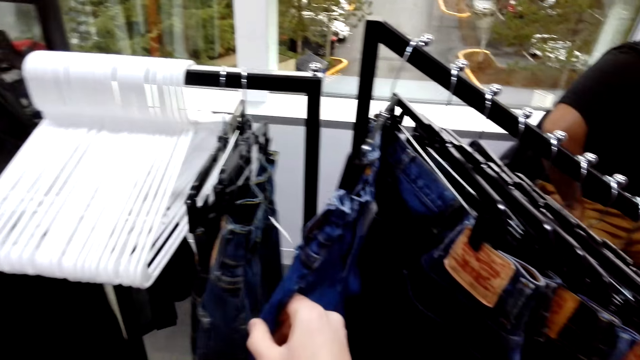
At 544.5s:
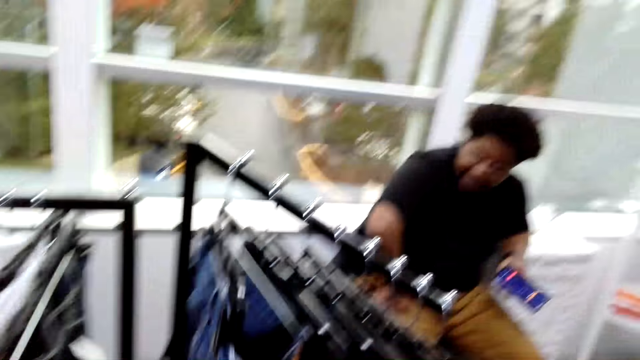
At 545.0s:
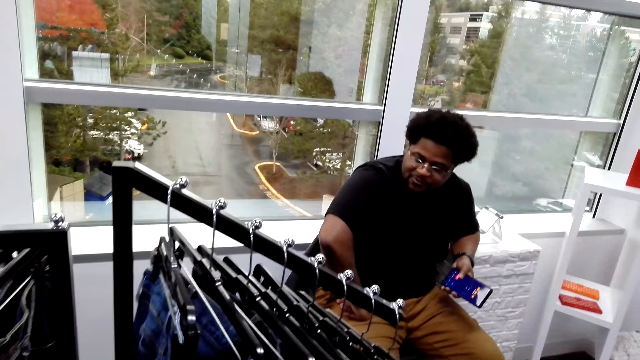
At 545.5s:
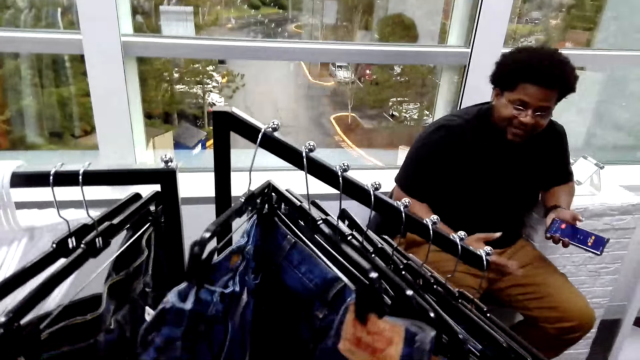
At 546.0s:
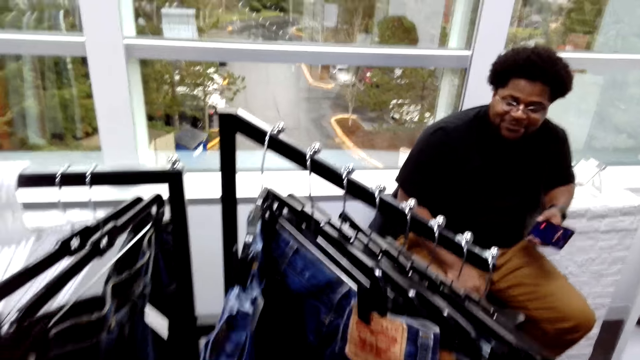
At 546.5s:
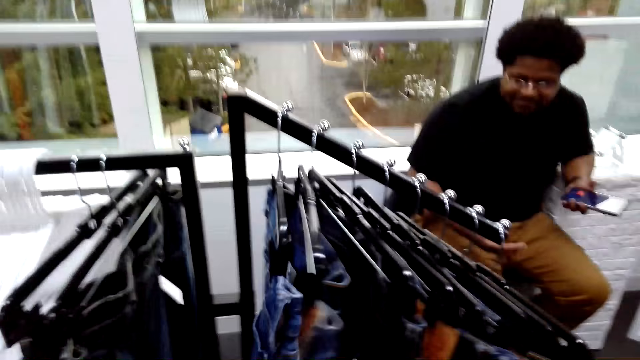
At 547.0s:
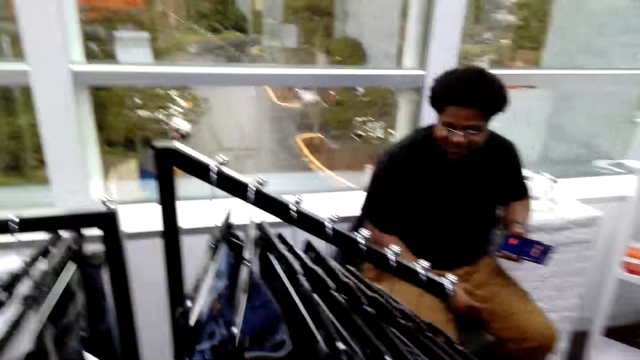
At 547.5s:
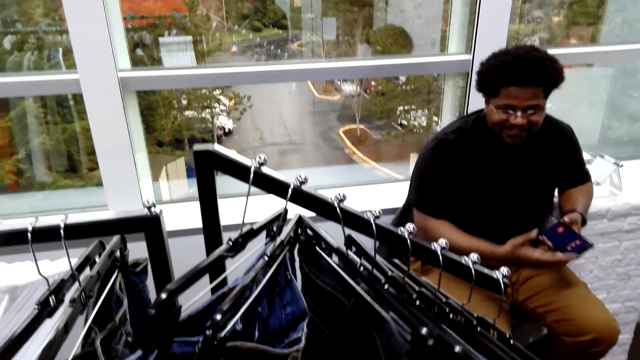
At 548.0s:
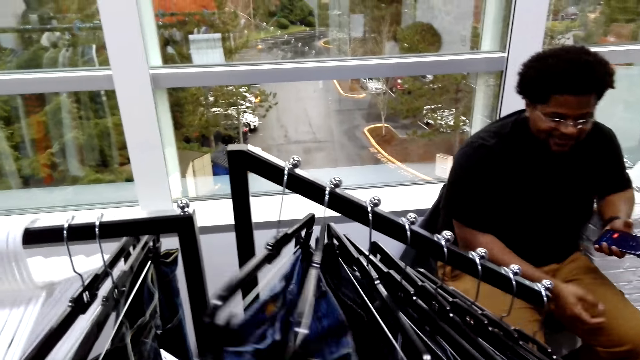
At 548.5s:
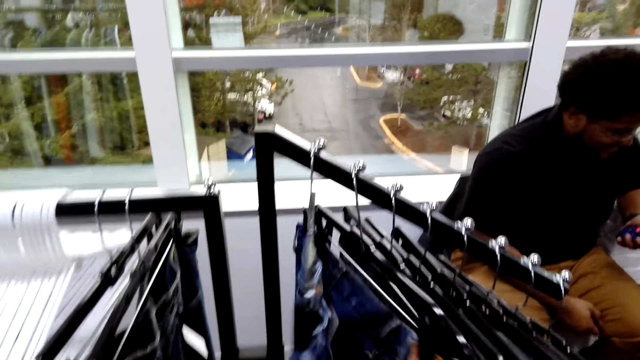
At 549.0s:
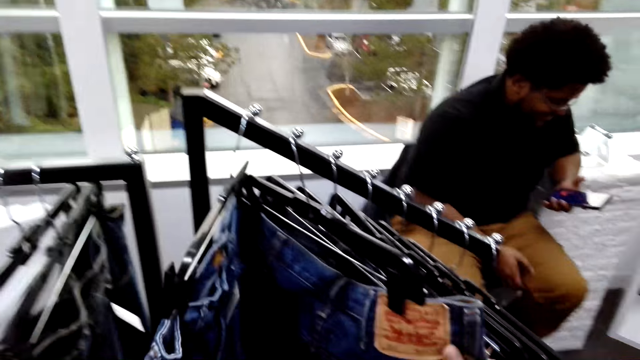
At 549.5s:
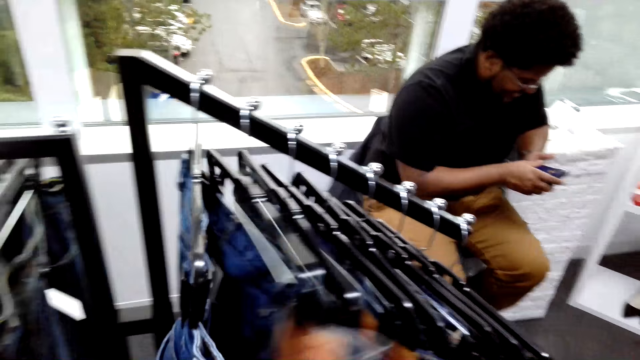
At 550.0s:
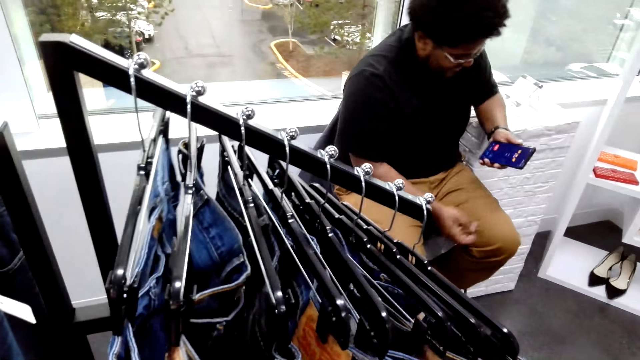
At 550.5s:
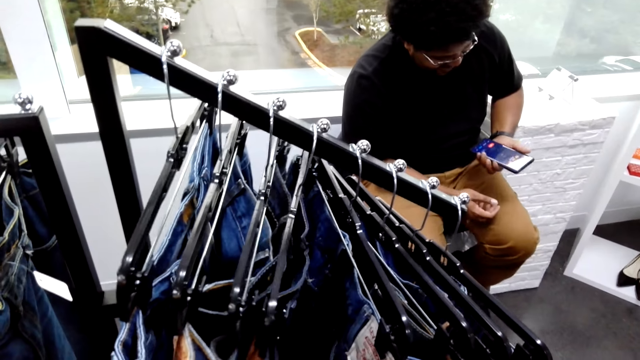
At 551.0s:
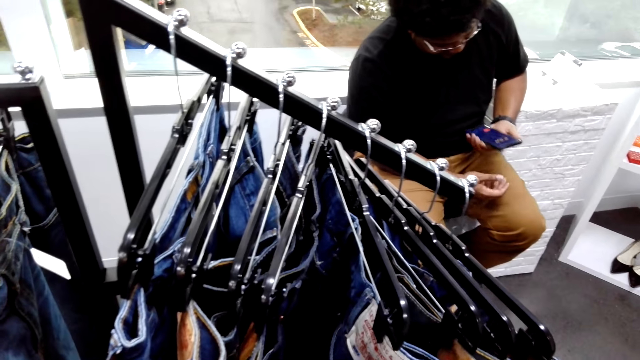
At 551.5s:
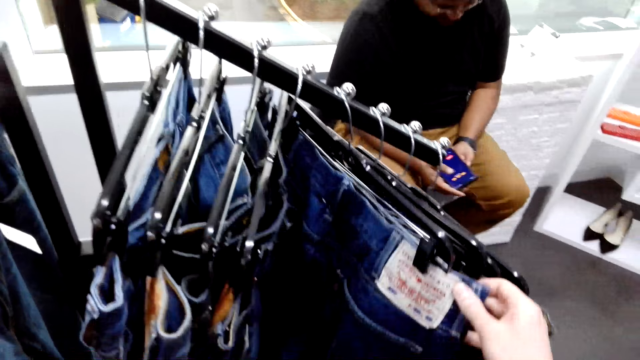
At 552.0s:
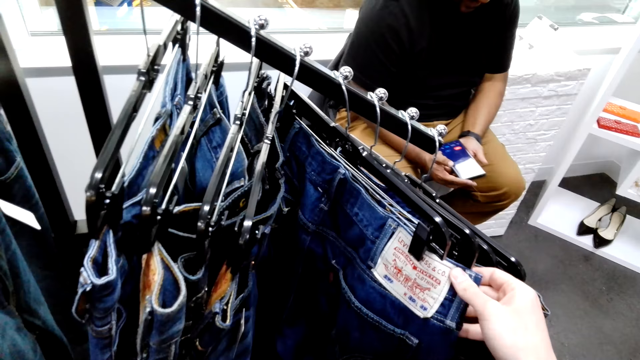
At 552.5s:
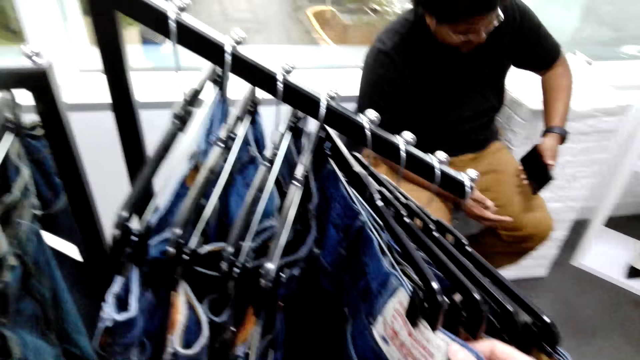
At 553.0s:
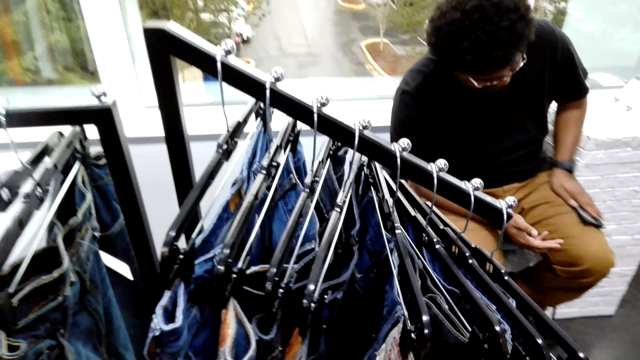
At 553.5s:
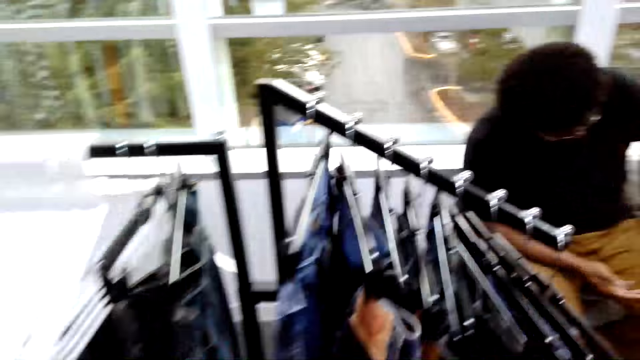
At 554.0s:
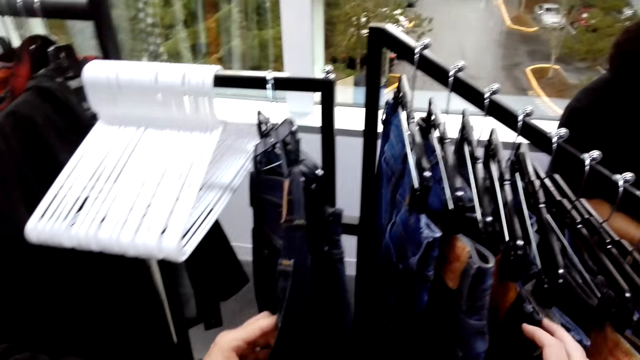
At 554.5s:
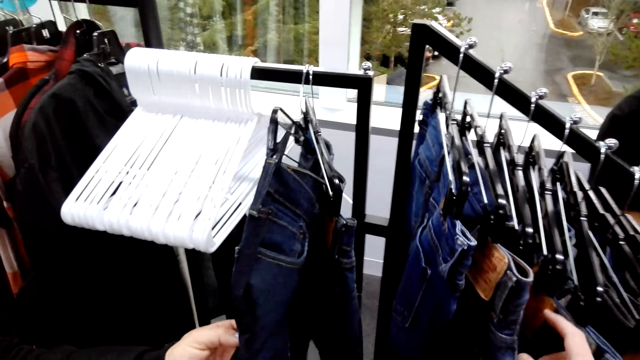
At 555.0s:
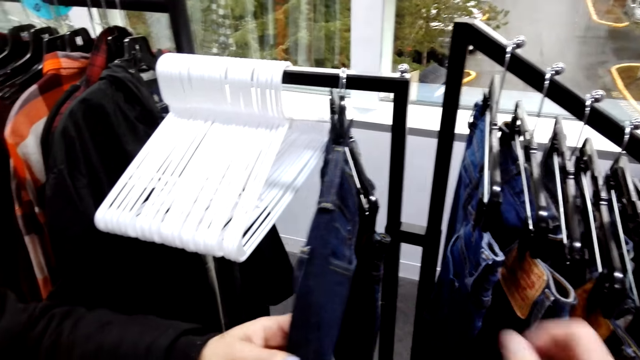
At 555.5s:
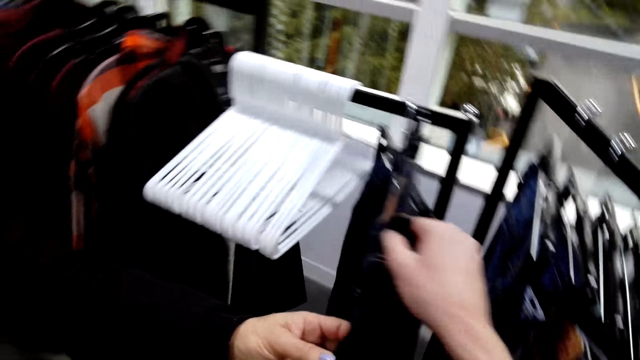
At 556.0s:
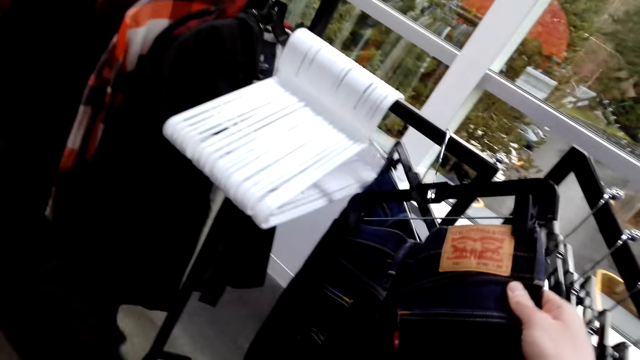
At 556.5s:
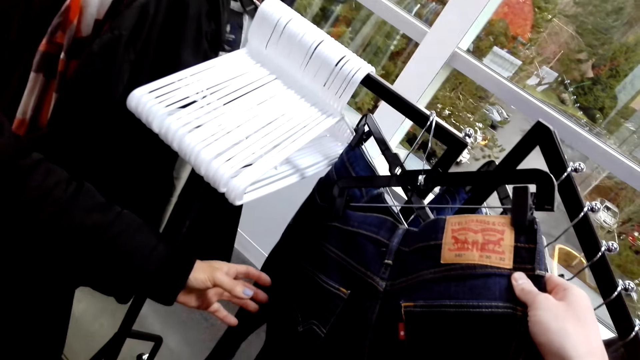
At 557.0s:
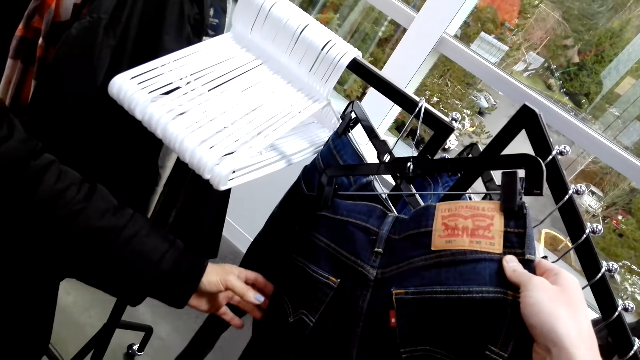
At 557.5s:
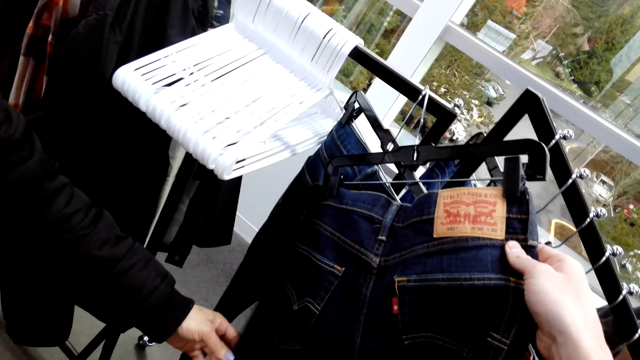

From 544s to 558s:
A person sways hands. The camera wearer and the person discuss. The person scrolls on a phone. The camera wearer checks for jeans on a hanger.

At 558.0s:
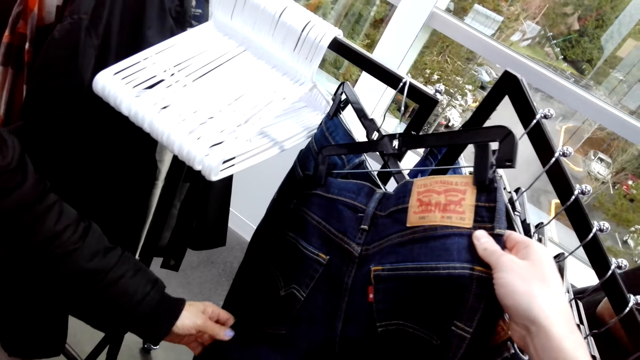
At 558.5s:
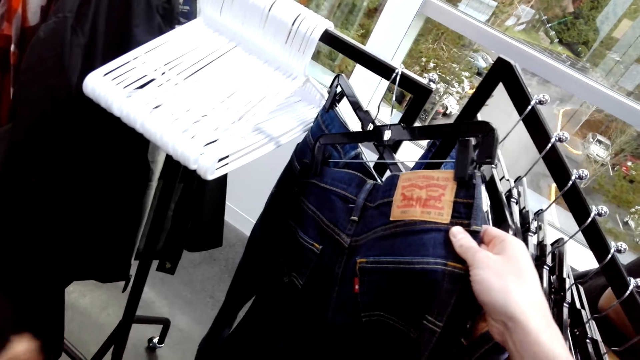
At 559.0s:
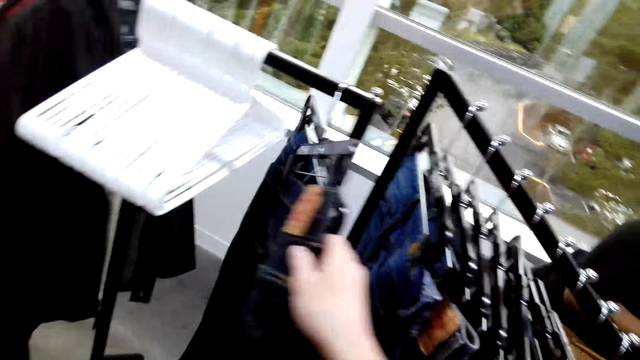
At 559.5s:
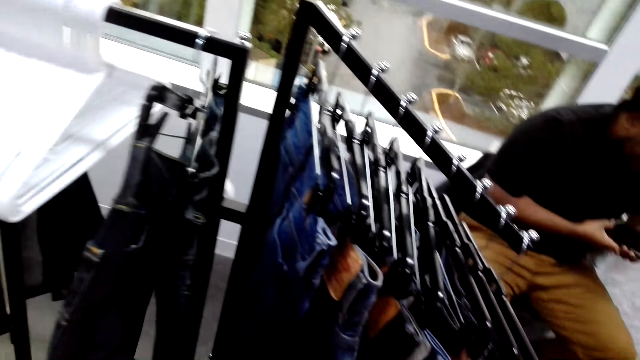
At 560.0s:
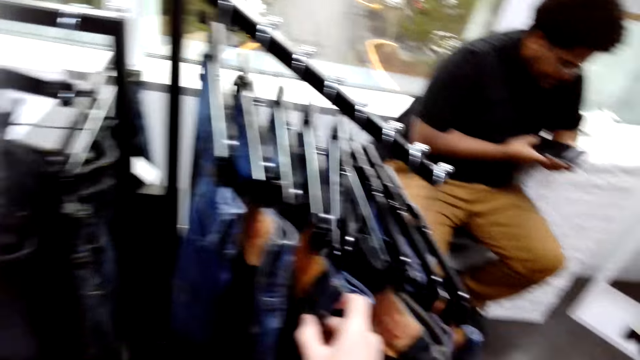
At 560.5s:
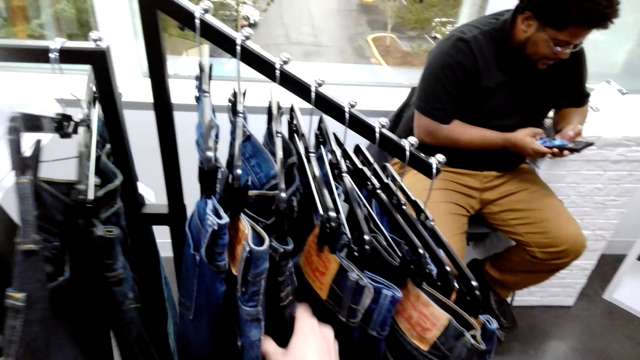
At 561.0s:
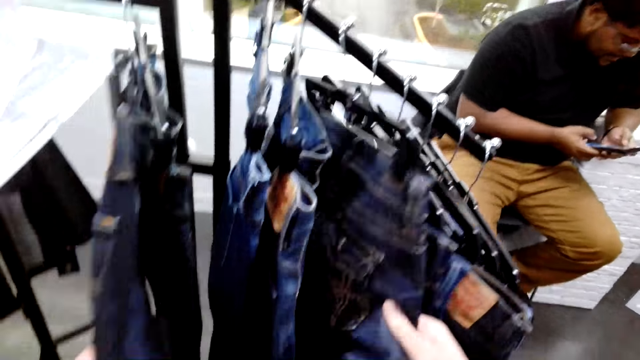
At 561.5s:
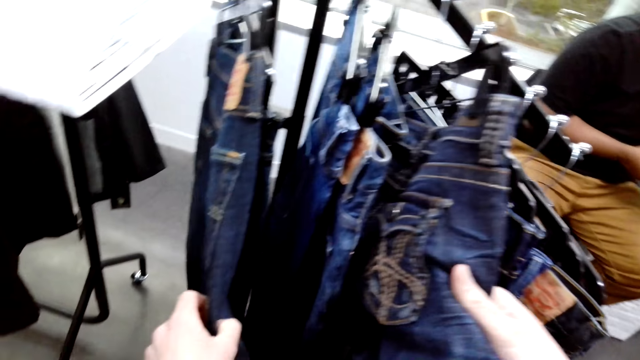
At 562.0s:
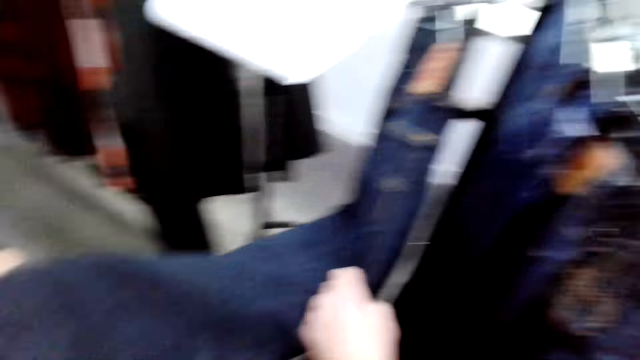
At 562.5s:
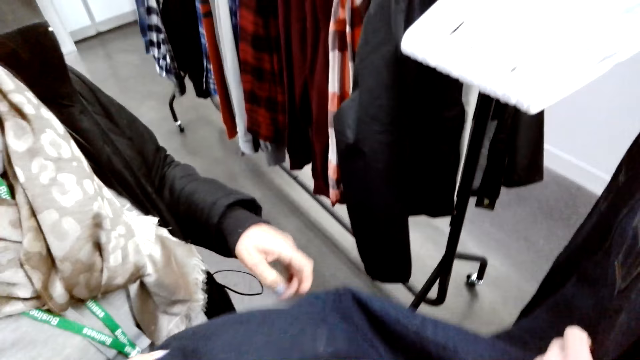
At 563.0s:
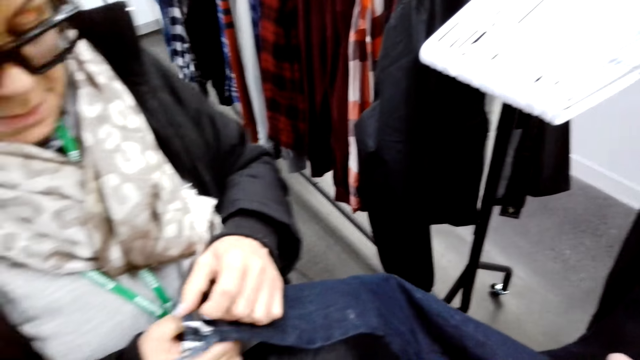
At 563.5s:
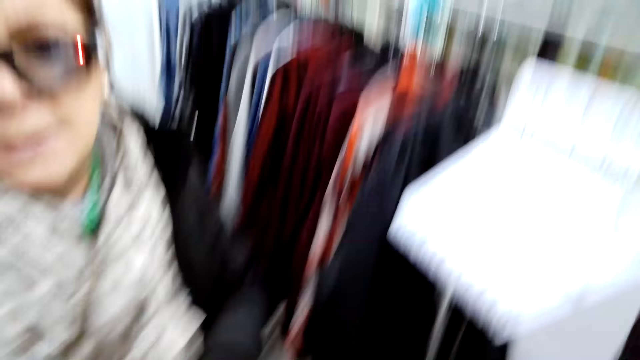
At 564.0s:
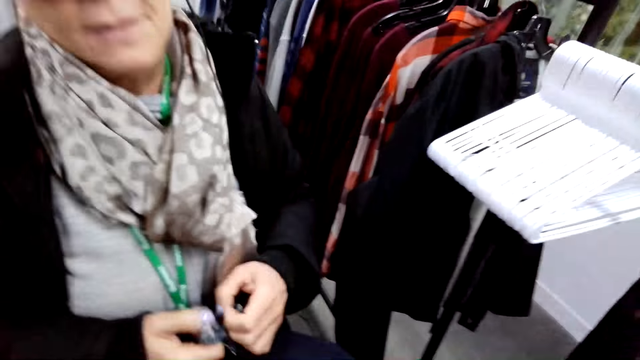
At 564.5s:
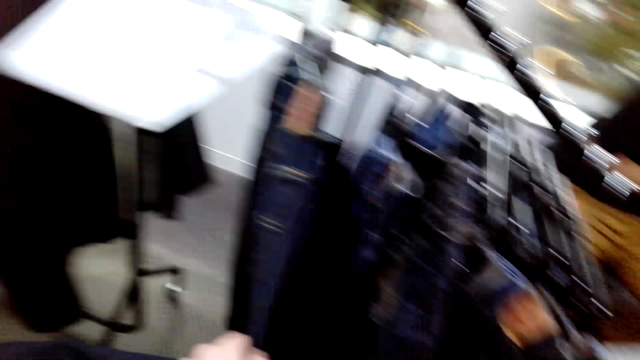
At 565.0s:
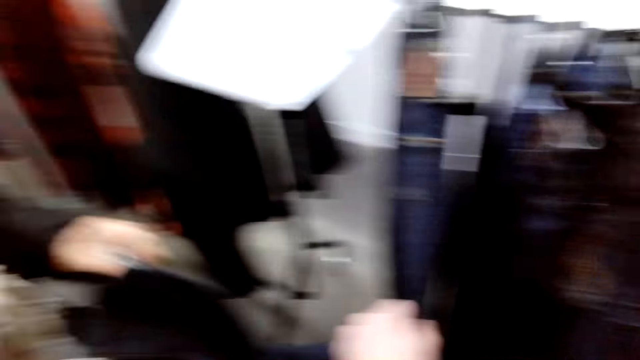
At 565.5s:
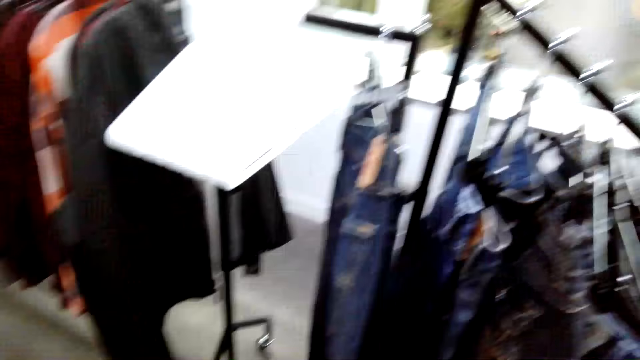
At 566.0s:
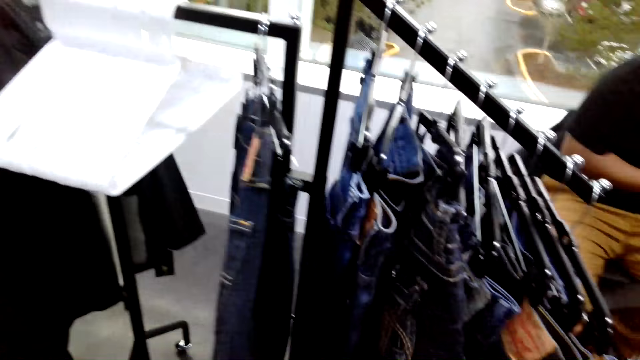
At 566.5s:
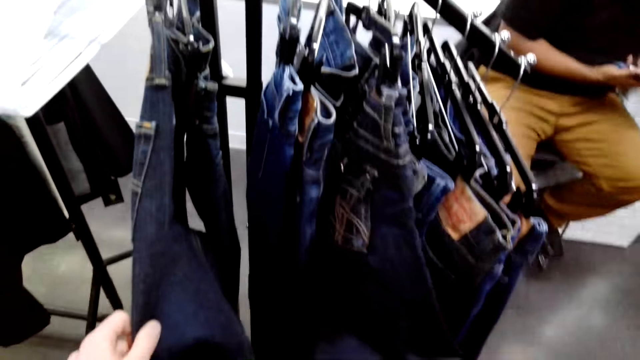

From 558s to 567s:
A woman scrolls through a phone. The camera wearer turns jeans on a hanger. The woman straightens the jeans on the hanger.
